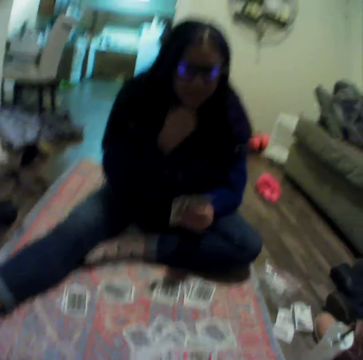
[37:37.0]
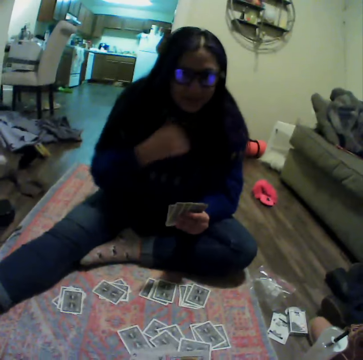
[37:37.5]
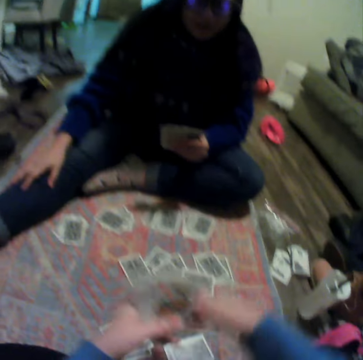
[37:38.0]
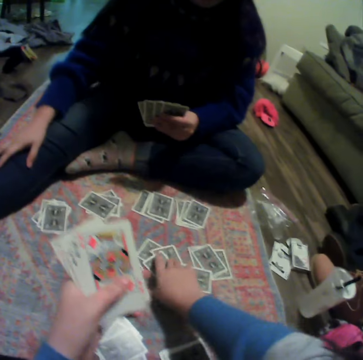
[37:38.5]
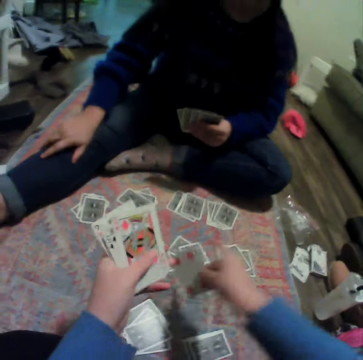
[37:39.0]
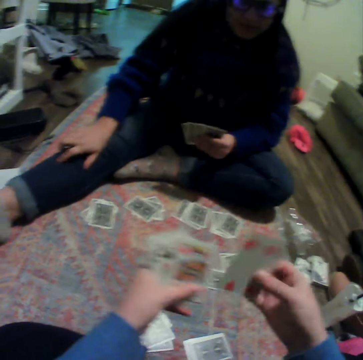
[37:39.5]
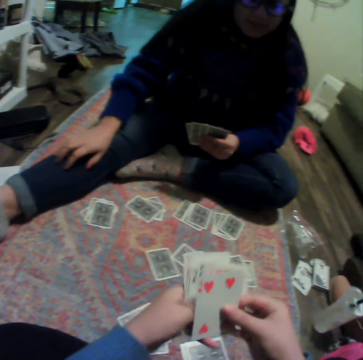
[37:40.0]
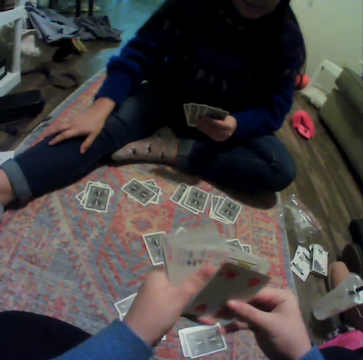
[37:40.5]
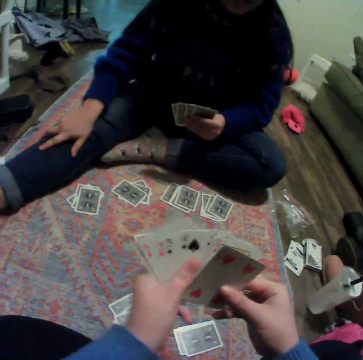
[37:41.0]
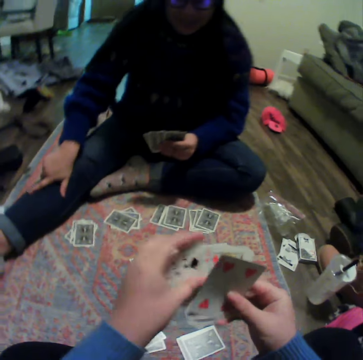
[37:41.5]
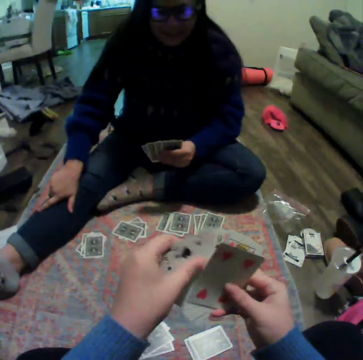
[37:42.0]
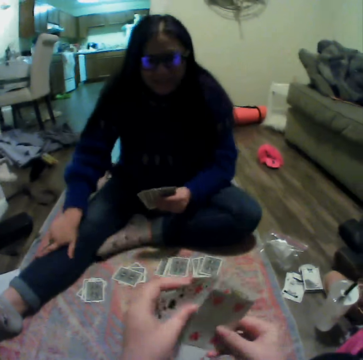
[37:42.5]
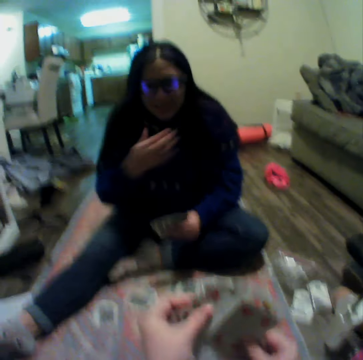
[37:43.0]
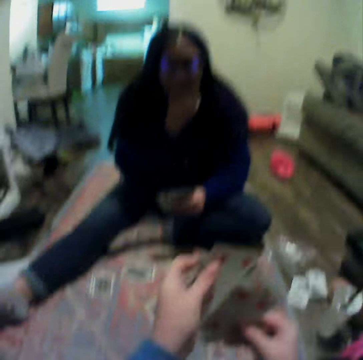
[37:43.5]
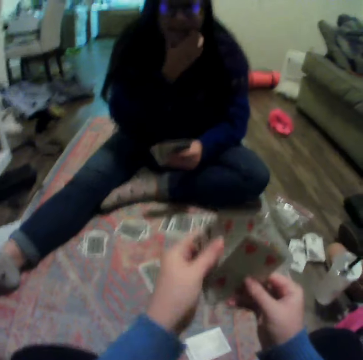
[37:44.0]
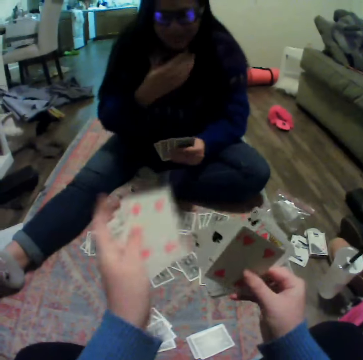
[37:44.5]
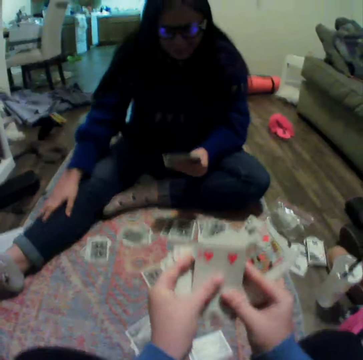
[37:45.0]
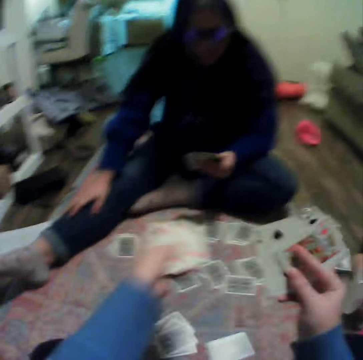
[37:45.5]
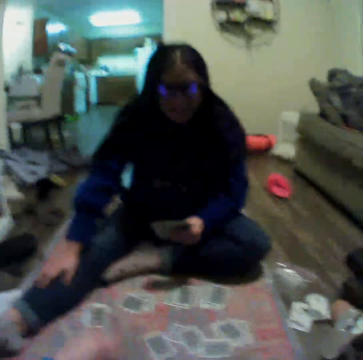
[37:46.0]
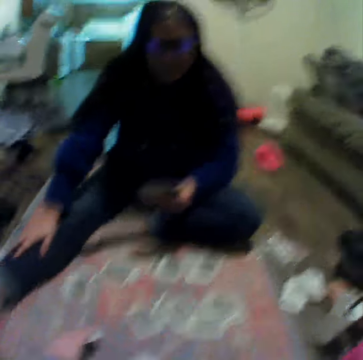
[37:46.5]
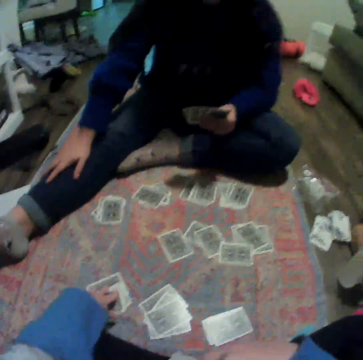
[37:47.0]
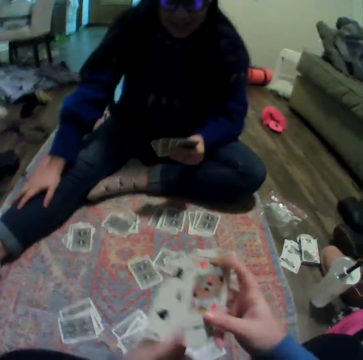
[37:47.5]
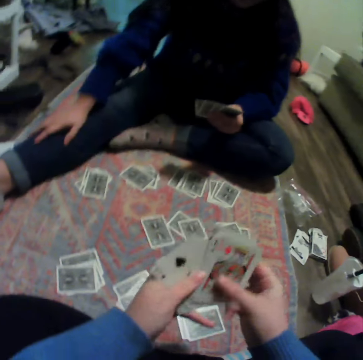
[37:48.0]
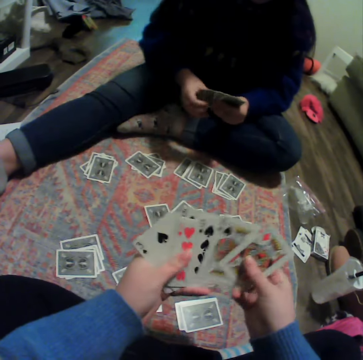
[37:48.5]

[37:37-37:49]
A lady moves her hand. The lady touches her leg. The camera wearer picks a card on the carpet. They put the card between other cards. They organize their cards and spread the card. The lady touches on the chin. The camera wearer reshuffles the cards. The lady touches on the leg. The camera wearer talks to the lady. The lady talks to the camera wearer. The camera wearer places some cards on the carpet. They pick cards.

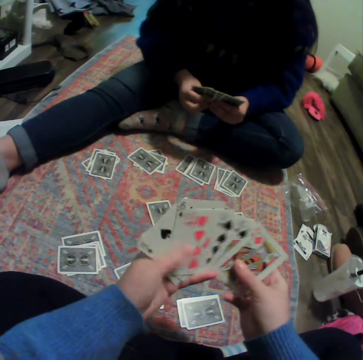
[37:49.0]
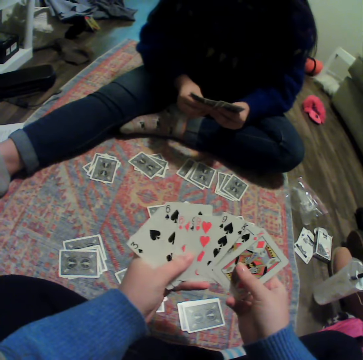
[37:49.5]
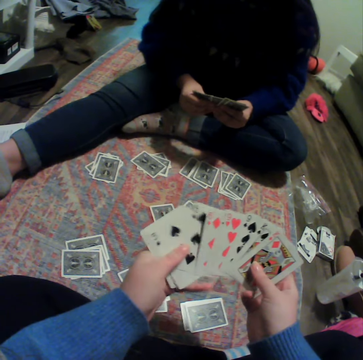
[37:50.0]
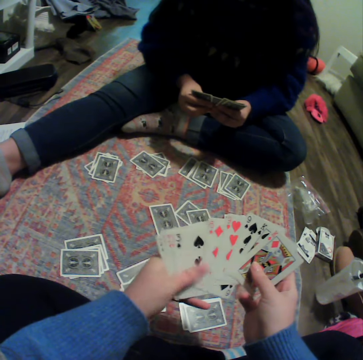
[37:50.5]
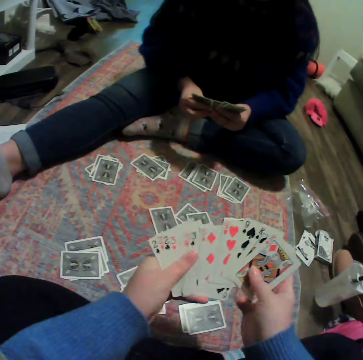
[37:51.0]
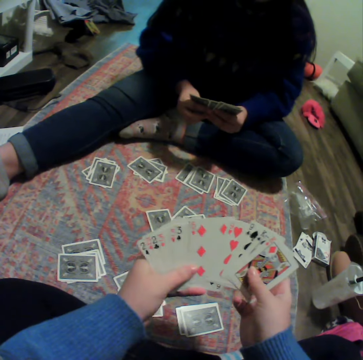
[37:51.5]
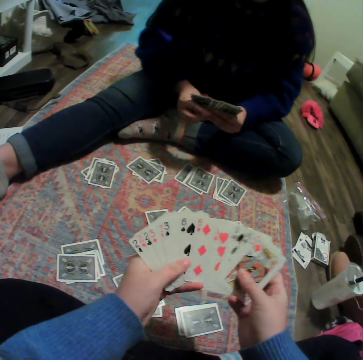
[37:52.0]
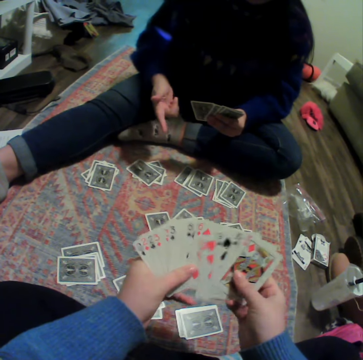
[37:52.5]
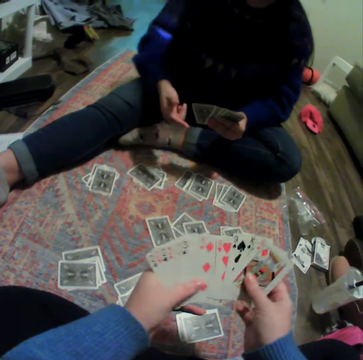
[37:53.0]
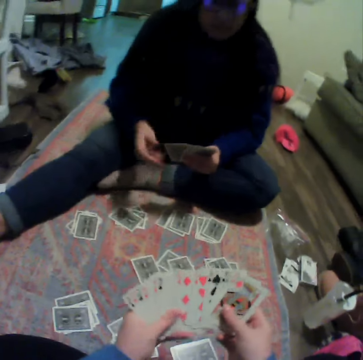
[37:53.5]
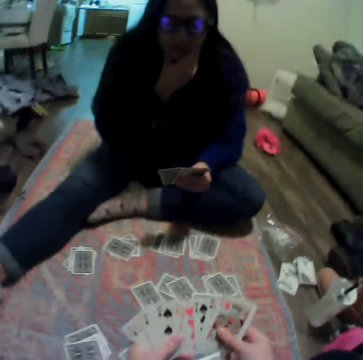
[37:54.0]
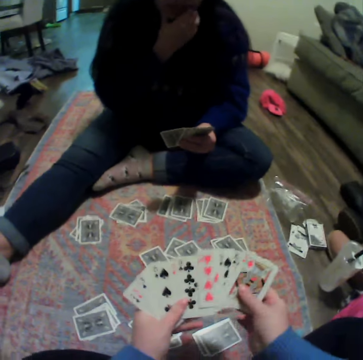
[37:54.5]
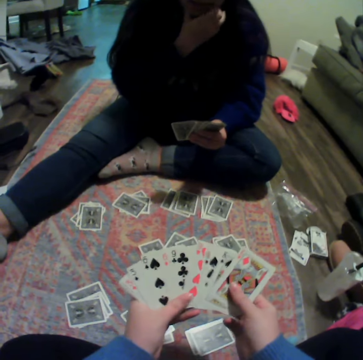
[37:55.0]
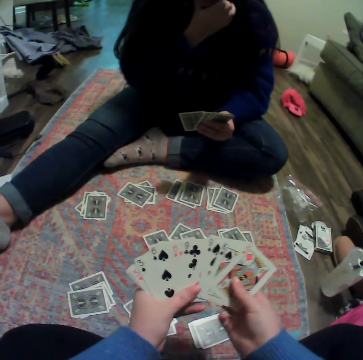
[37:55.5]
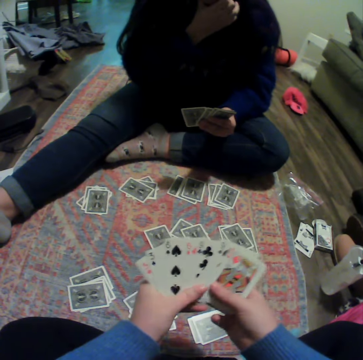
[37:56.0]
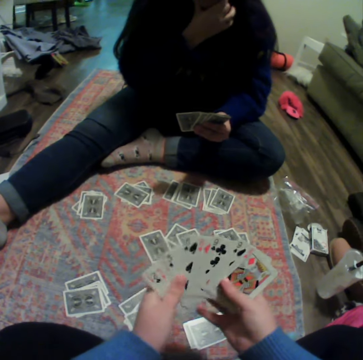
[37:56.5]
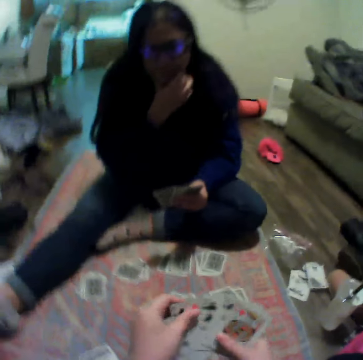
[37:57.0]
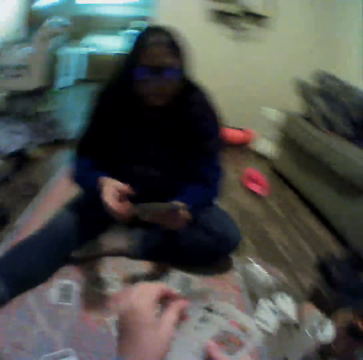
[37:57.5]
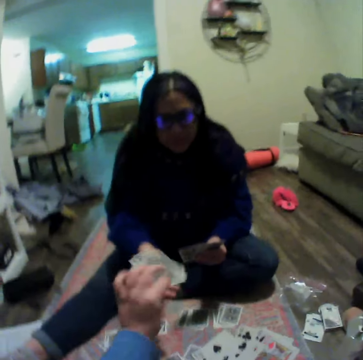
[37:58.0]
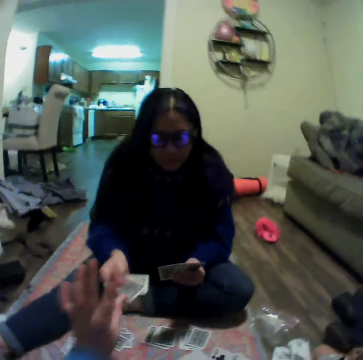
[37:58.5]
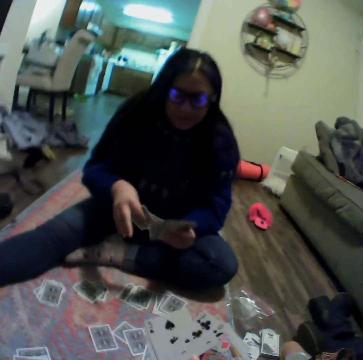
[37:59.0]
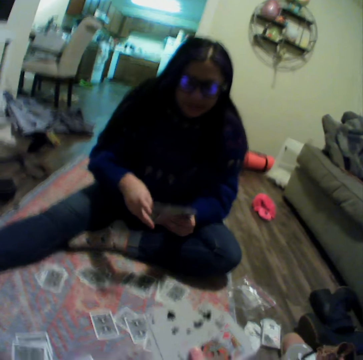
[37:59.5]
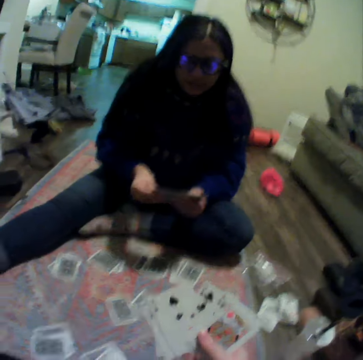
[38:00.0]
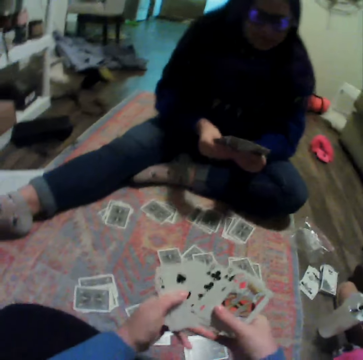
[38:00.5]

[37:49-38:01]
The camera wearer spreads the card. They organize their cards. A lady spreads cards. The lady moves her hand. The lady scratches her chin. The lady touches on the chin. The camera wearer hands over some cards to the lady. The lady picks the cards from the camera wearer.

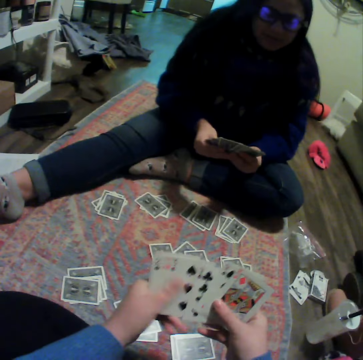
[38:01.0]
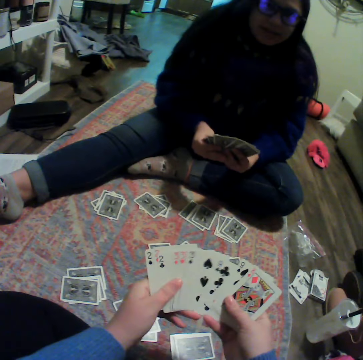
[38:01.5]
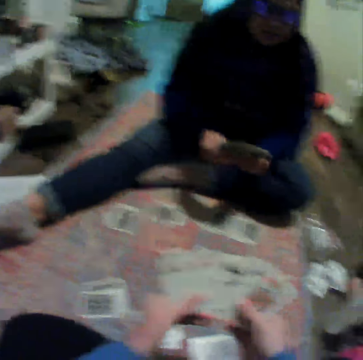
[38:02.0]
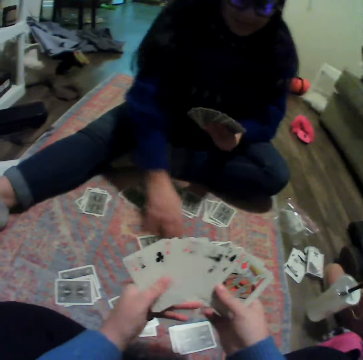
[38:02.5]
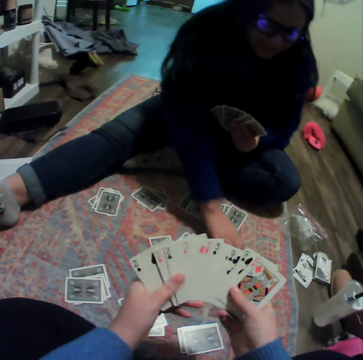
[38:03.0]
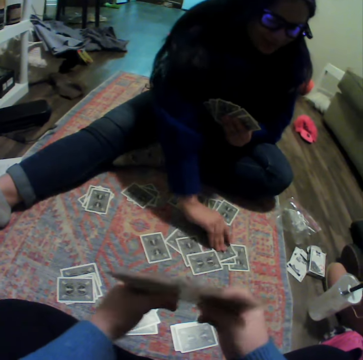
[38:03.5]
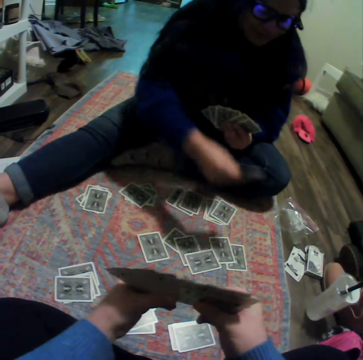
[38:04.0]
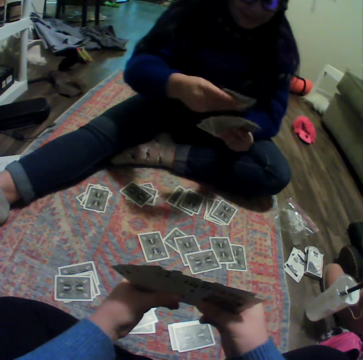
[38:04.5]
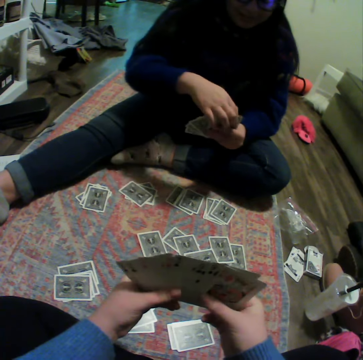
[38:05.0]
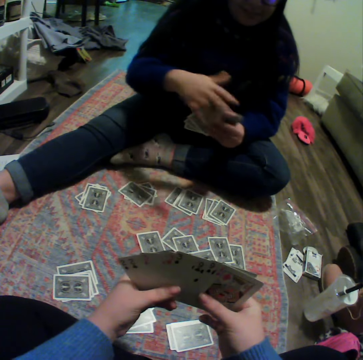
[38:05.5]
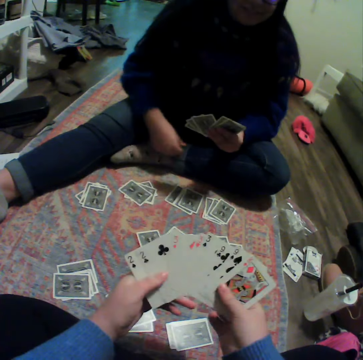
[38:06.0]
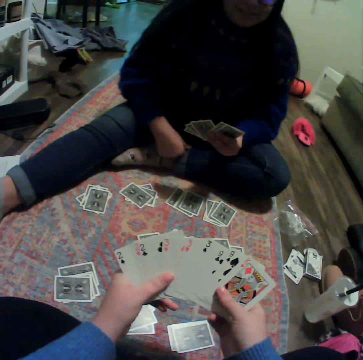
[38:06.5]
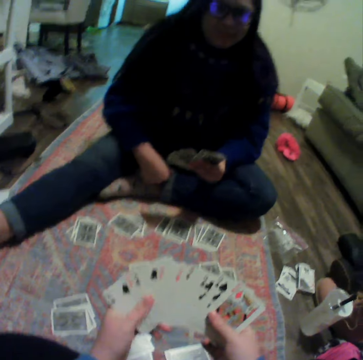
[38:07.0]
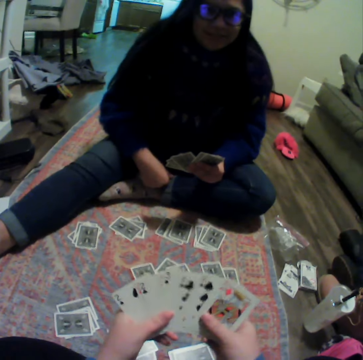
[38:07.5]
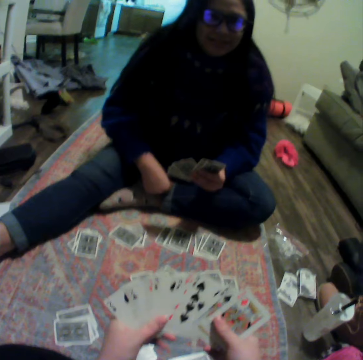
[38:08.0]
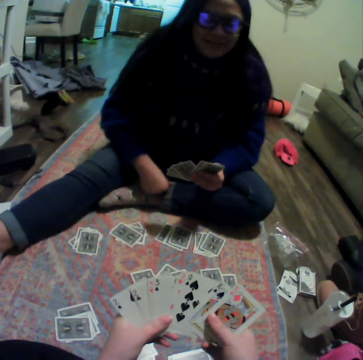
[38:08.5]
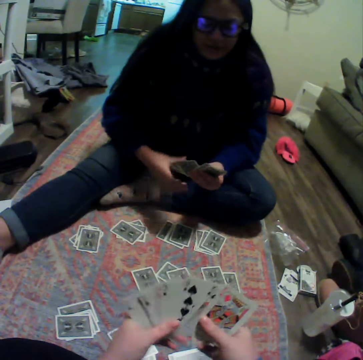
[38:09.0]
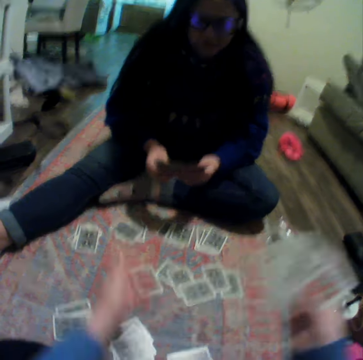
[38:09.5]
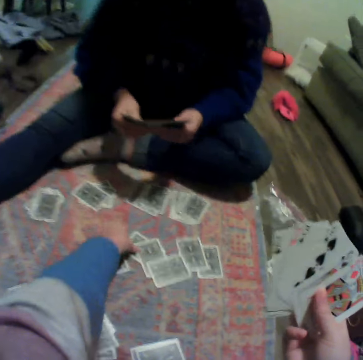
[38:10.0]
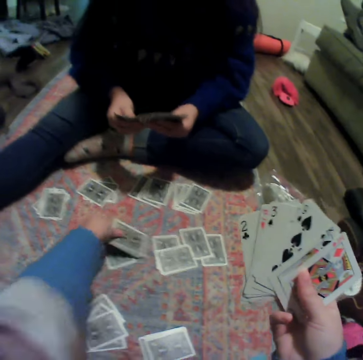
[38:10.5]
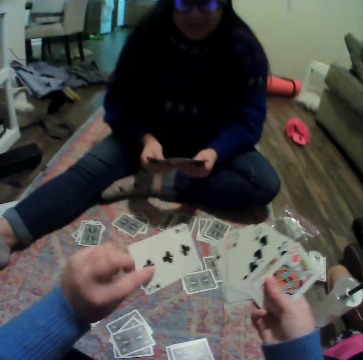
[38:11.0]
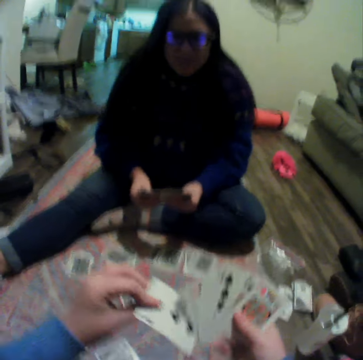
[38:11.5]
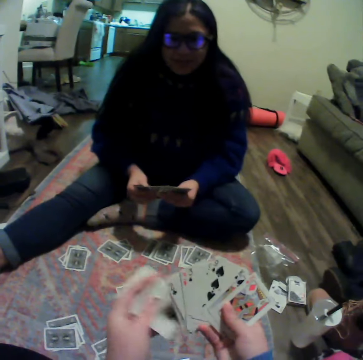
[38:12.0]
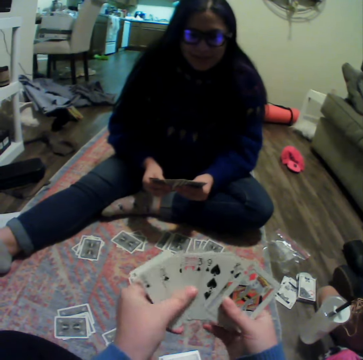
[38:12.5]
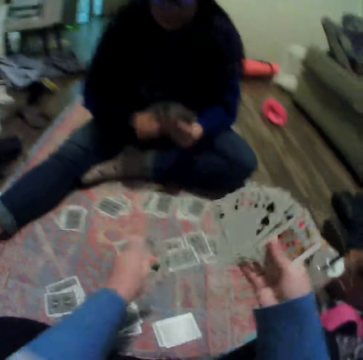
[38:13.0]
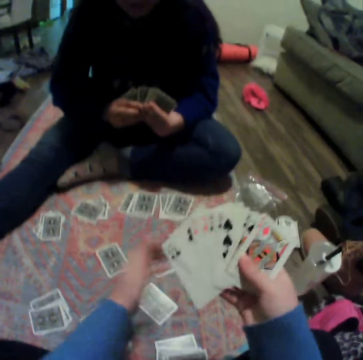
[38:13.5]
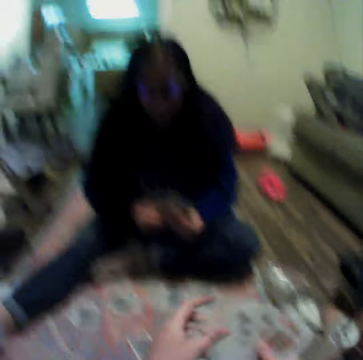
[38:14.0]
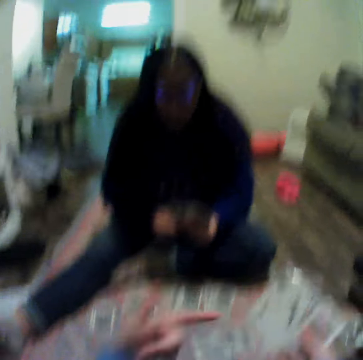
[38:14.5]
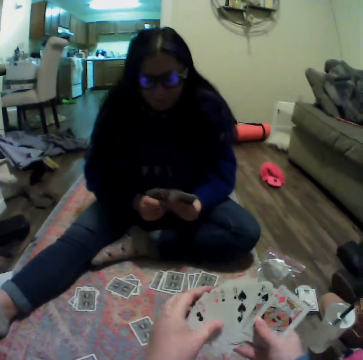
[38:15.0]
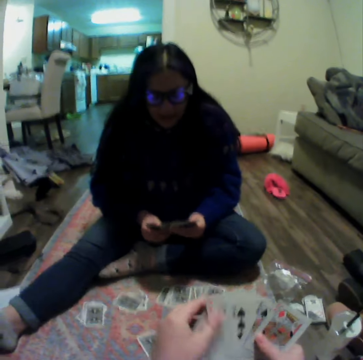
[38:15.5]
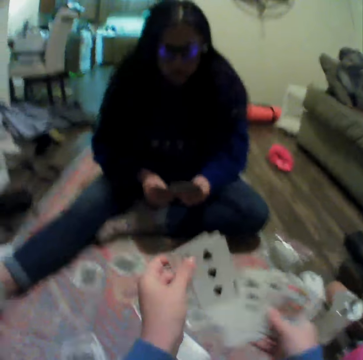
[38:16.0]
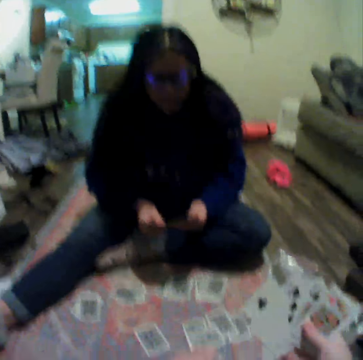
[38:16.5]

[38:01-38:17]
The camera wearer spreads the card. A lady picks a card on the carpet. The lady puts the cards between other cards. The camera wearer organizes their cards. They pick a card on the carpet. The lady spreads cards. The camera wearer puts the card between other cards. They play the card and put the cards on the floor.
